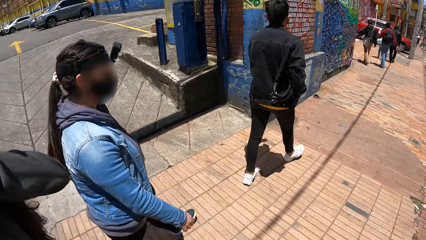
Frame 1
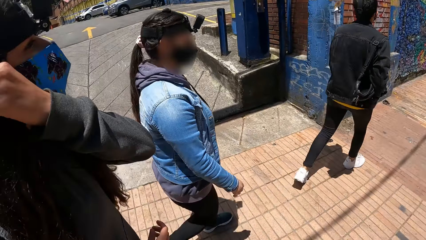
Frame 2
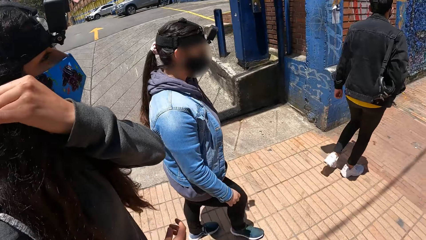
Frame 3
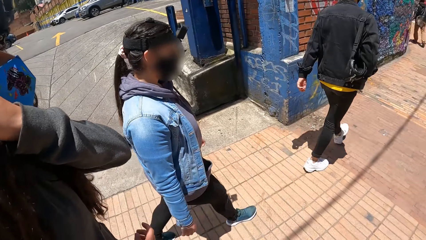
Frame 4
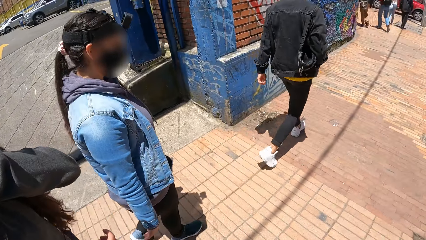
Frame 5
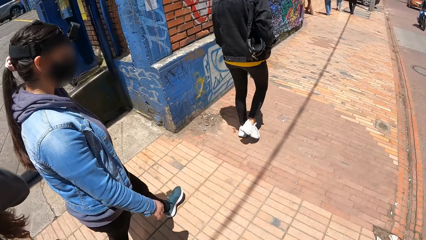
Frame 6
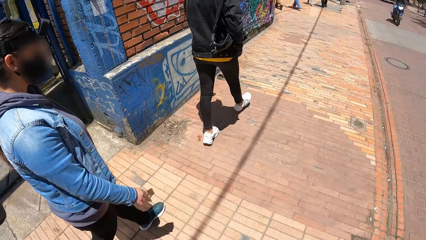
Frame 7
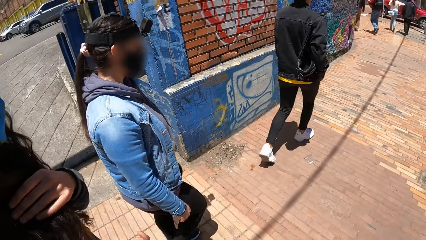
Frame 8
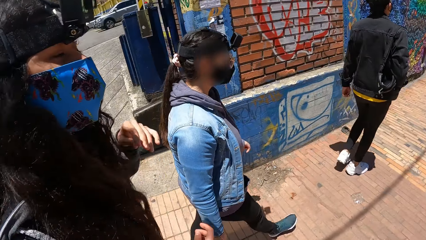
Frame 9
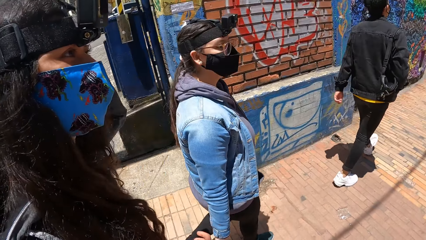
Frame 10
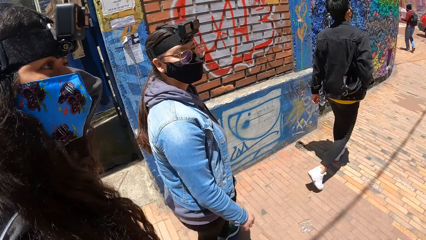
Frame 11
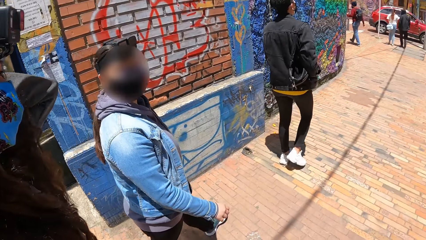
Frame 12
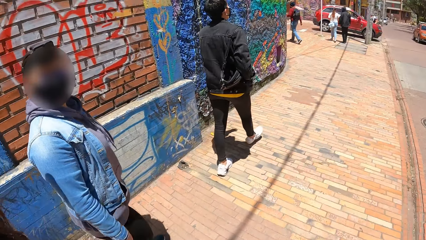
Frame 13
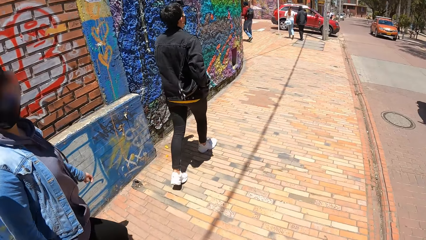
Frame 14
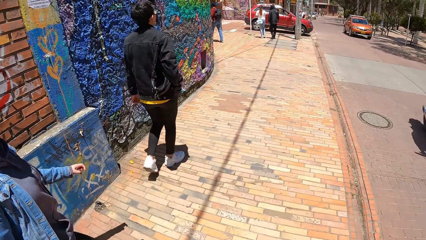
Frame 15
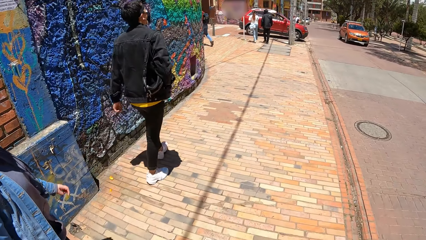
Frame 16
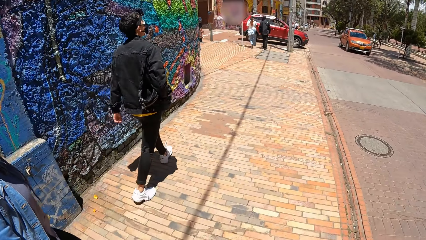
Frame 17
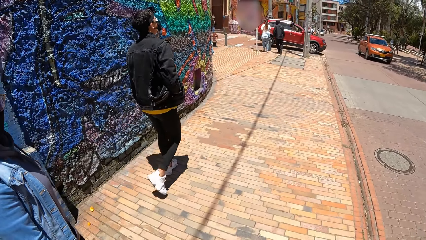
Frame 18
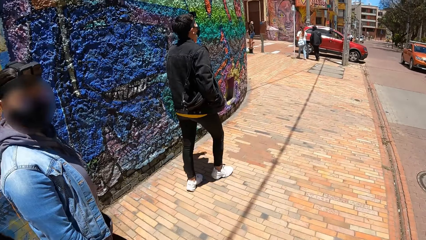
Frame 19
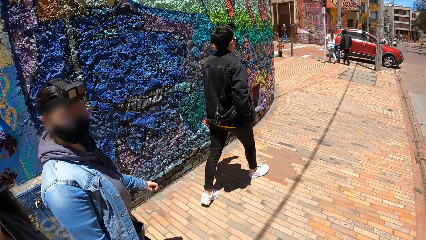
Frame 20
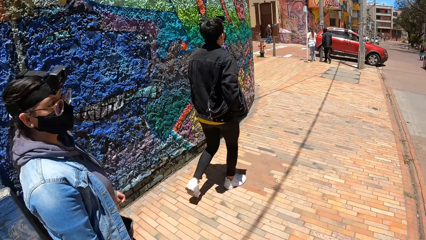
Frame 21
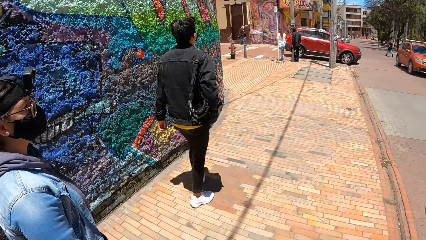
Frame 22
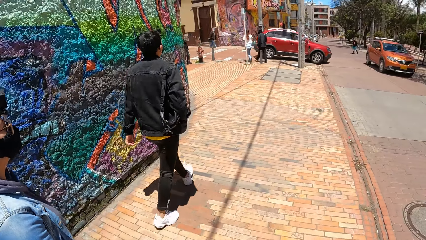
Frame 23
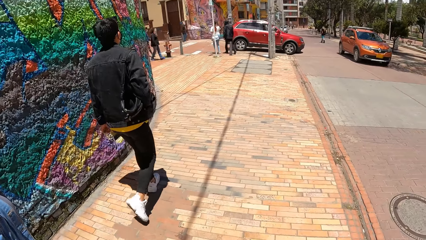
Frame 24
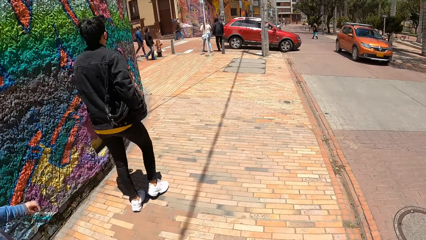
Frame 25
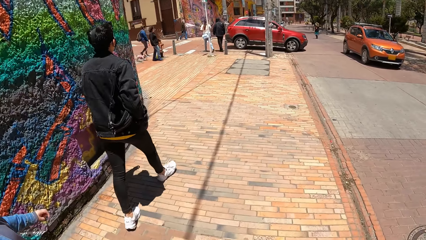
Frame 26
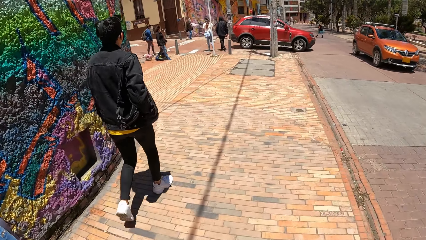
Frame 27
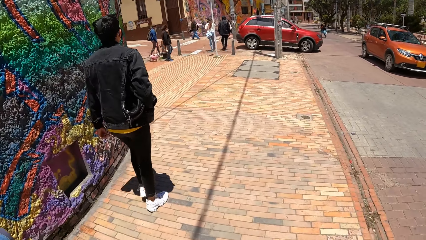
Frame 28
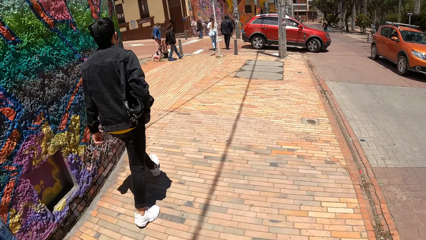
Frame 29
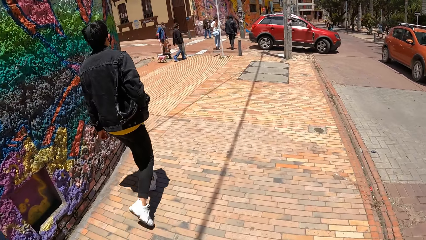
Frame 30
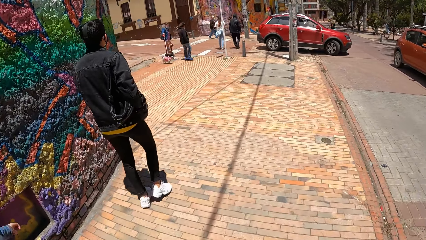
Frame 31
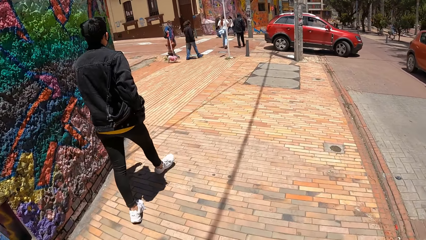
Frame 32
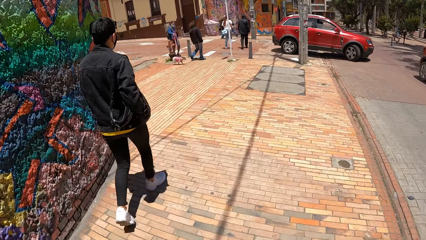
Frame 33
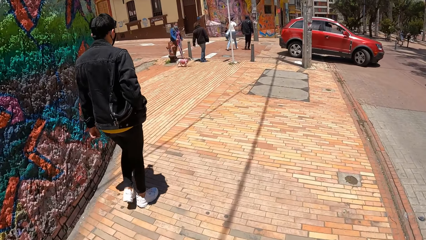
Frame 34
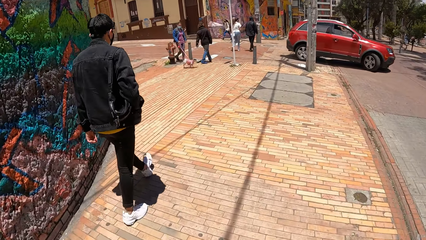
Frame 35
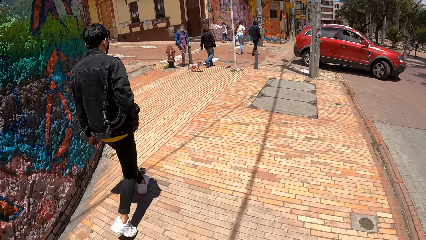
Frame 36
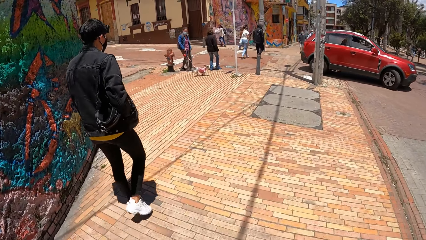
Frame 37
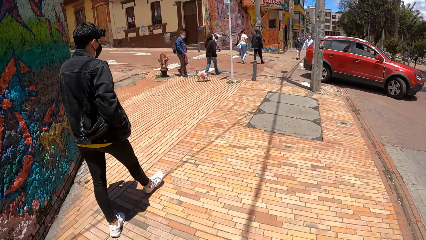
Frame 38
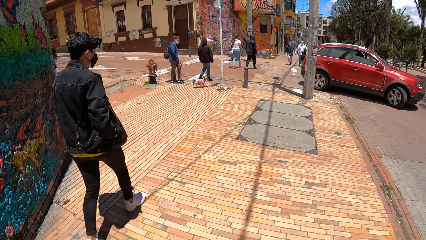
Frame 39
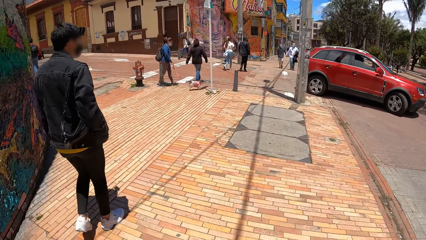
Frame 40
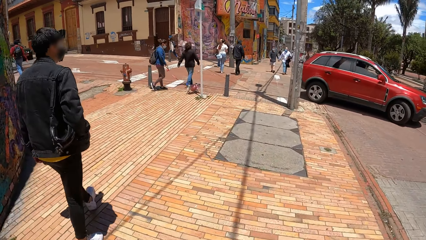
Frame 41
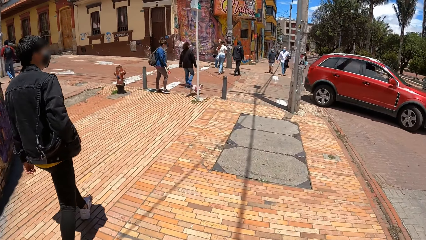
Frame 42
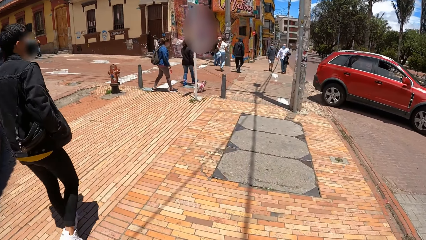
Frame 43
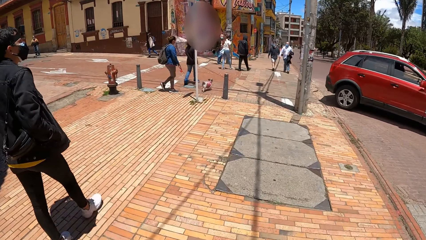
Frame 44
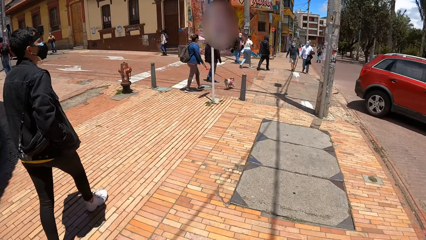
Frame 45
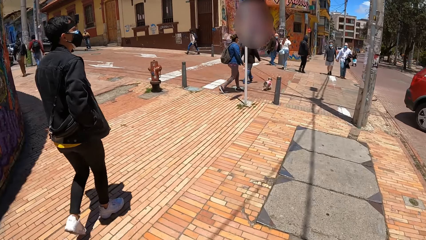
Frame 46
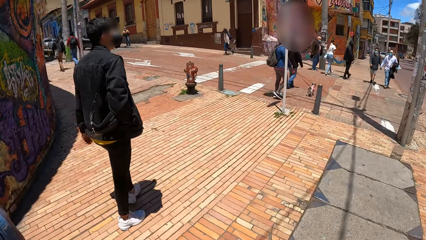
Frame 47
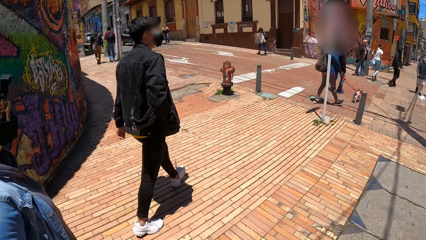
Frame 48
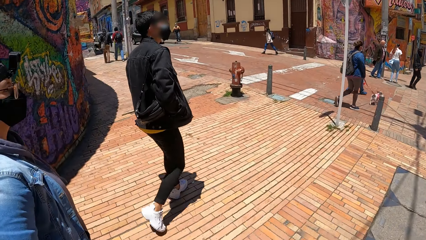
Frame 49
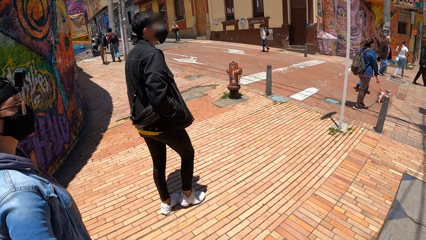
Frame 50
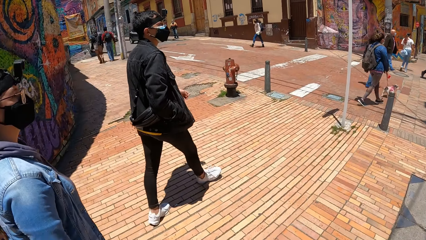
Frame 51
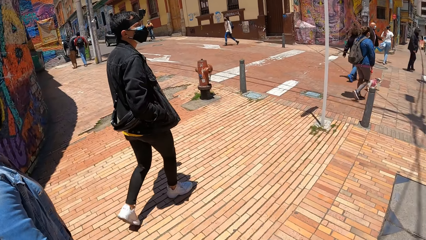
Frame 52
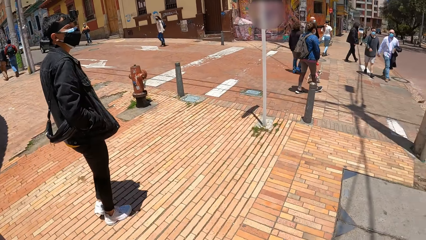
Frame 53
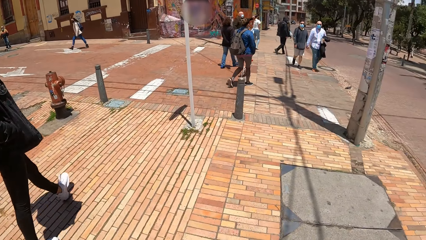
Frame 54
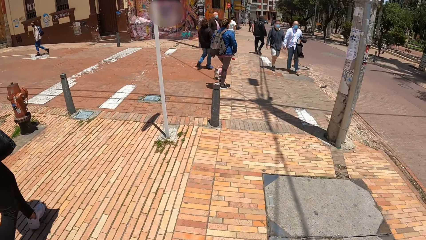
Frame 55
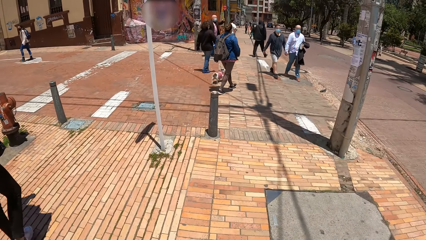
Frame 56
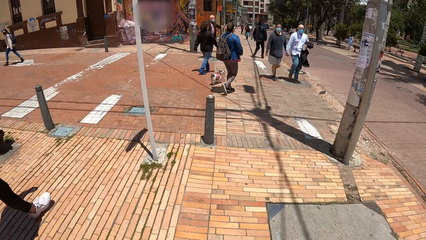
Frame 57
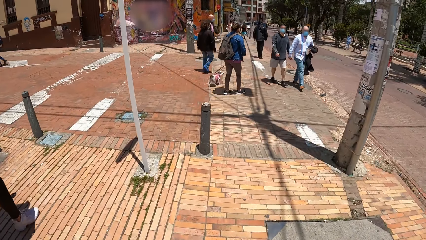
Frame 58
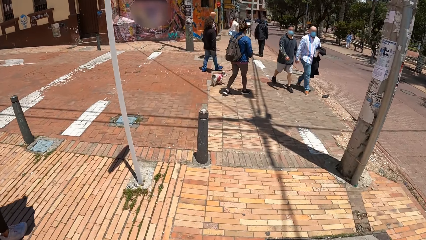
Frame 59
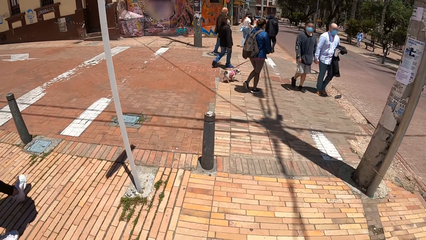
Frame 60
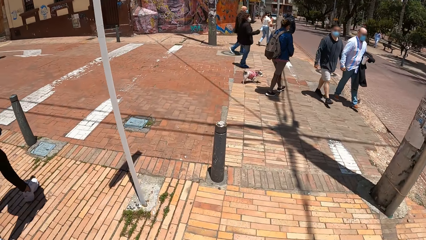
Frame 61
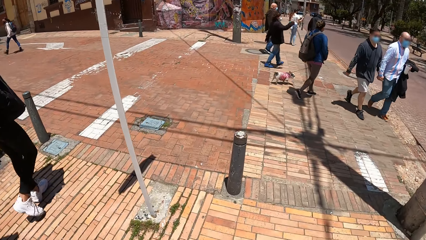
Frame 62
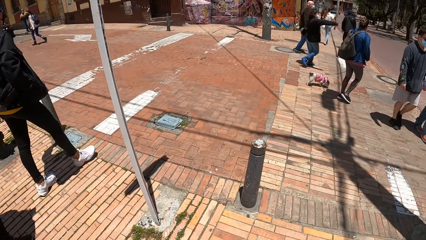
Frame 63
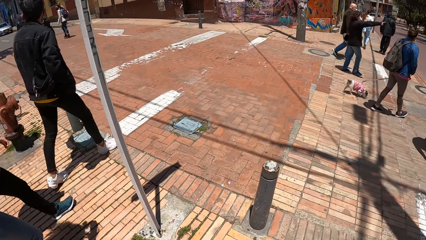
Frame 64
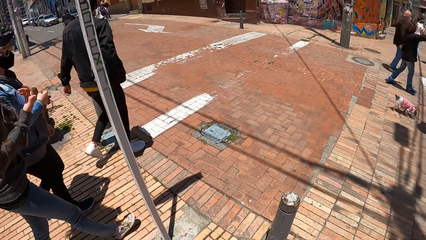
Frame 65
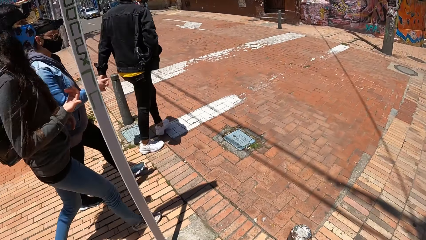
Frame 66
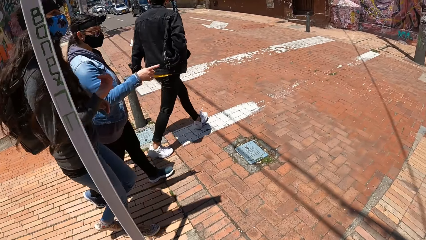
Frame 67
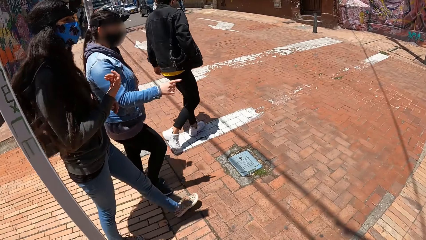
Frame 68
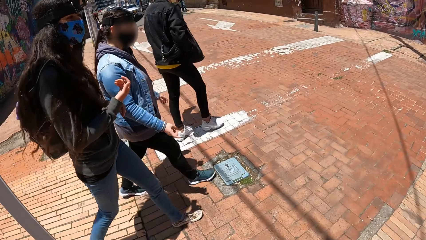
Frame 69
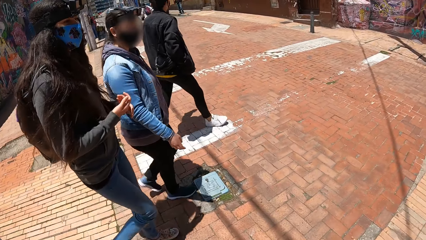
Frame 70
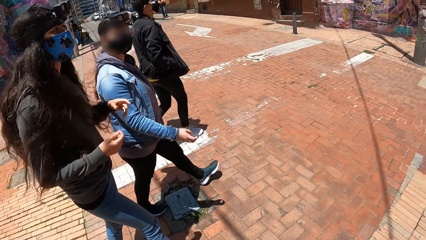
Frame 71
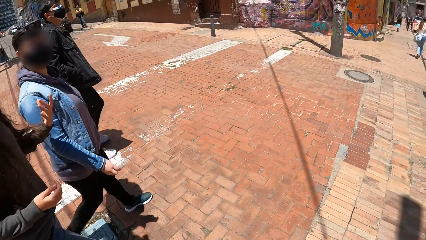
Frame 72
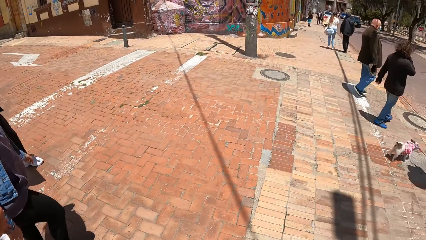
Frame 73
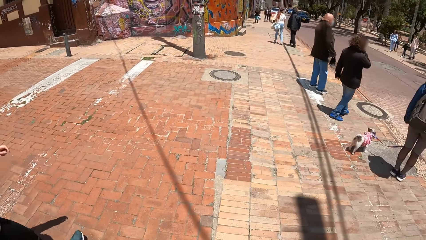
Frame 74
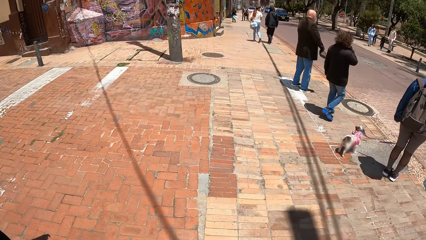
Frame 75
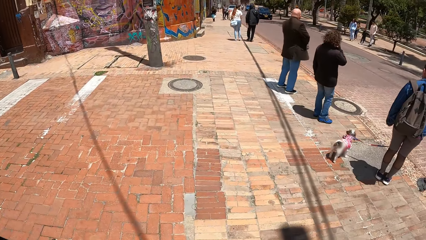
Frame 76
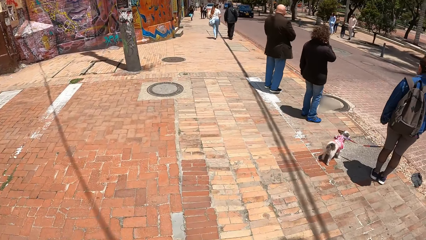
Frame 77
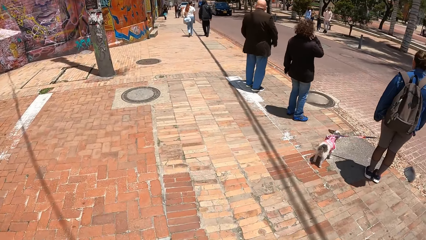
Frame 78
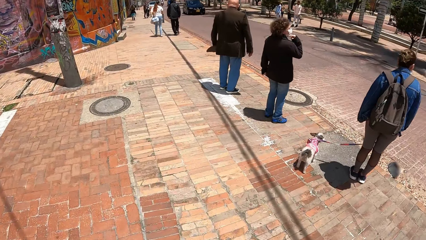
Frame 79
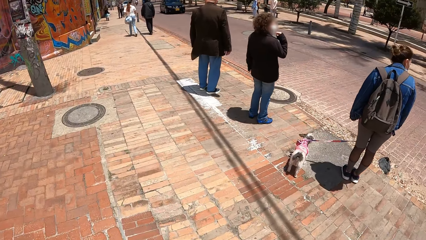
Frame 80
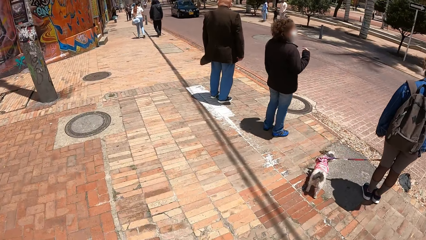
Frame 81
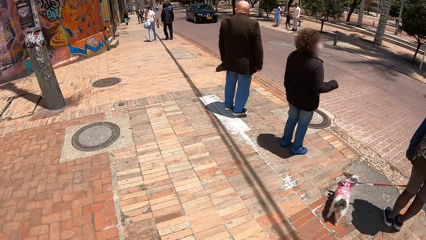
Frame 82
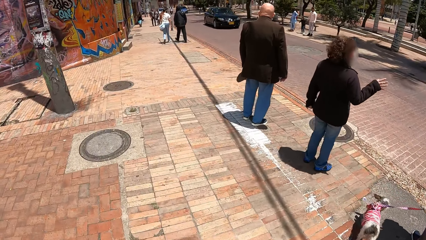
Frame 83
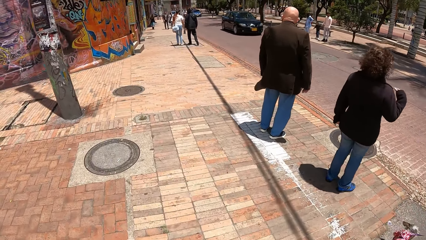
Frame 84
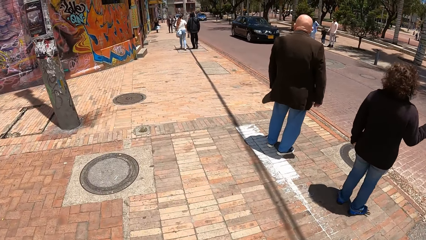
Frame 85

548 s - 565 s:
A woman adjusts her nose mask with her left hand. The camera wearer looks around. They walk around. A red car drives past the camera wearer. The camera wearer looks around. They cross the road with another woman, a third woman and a man.
